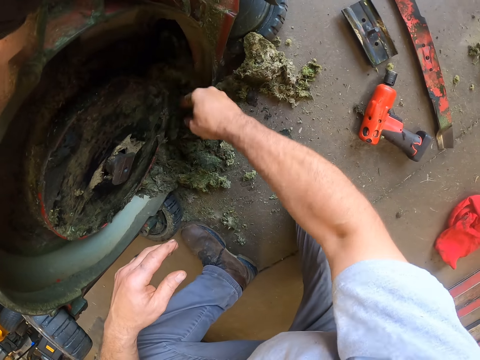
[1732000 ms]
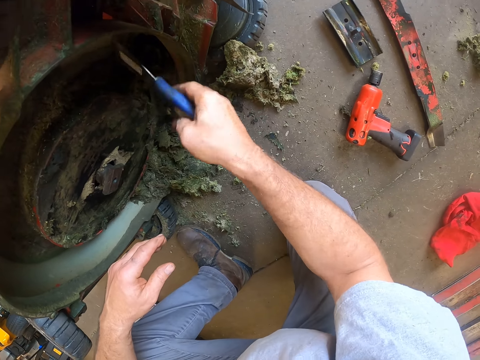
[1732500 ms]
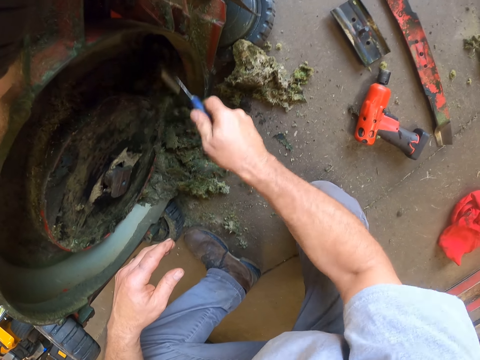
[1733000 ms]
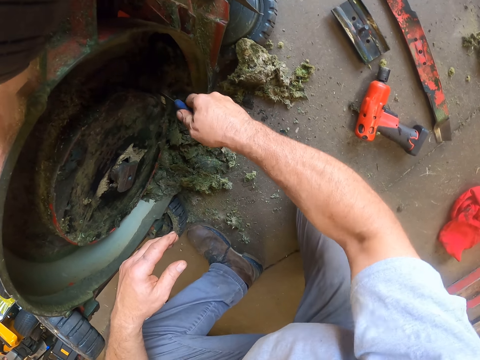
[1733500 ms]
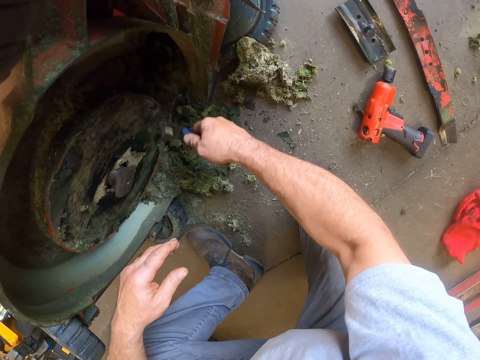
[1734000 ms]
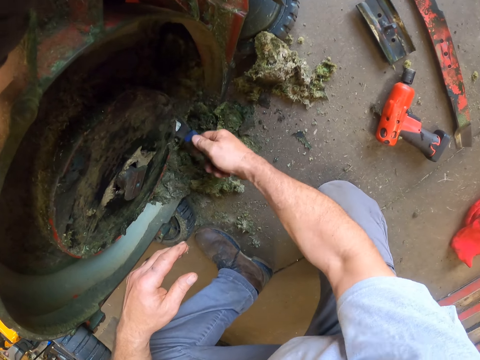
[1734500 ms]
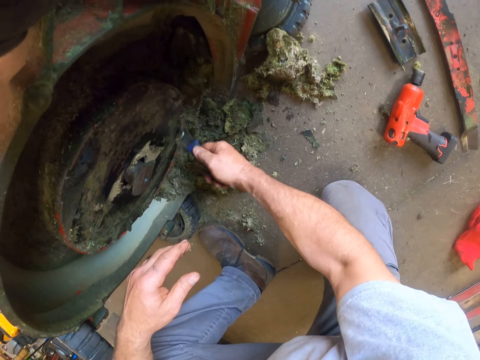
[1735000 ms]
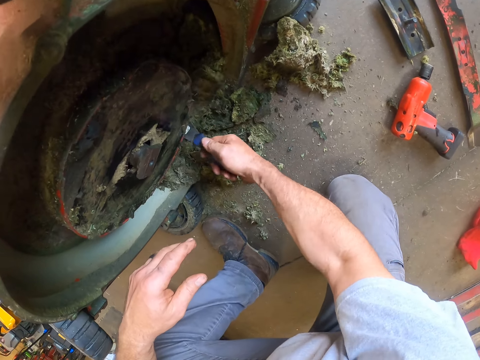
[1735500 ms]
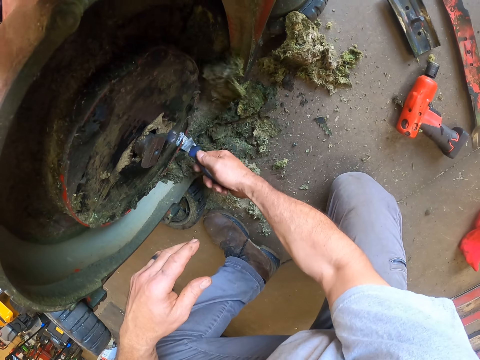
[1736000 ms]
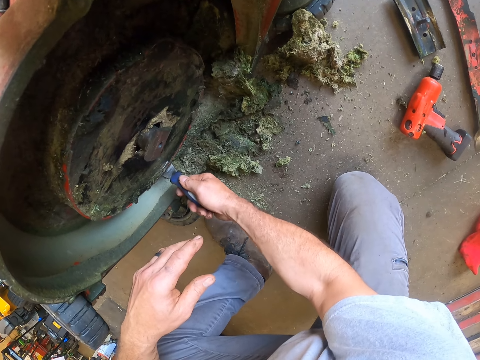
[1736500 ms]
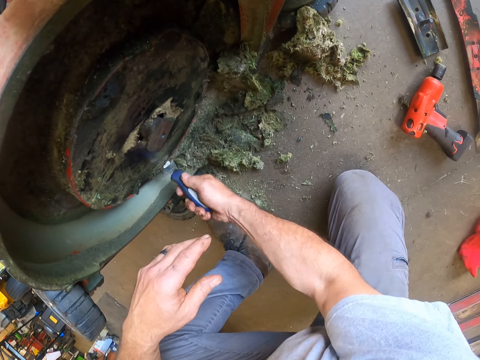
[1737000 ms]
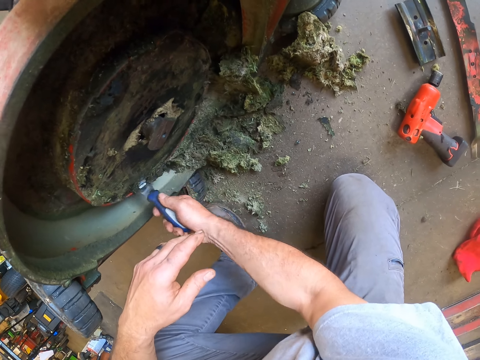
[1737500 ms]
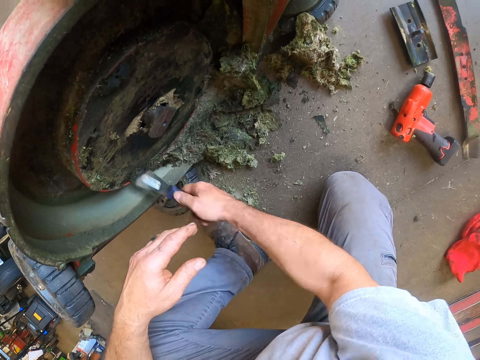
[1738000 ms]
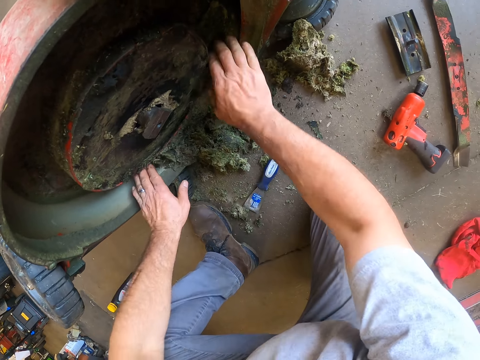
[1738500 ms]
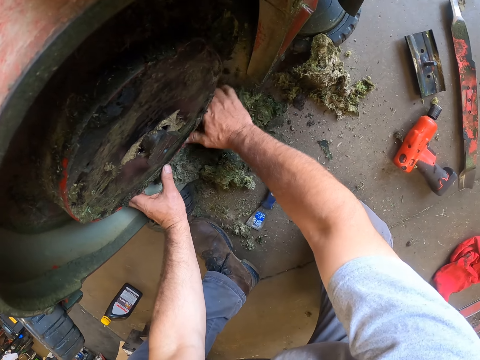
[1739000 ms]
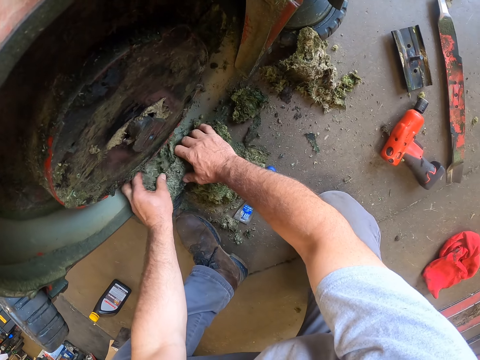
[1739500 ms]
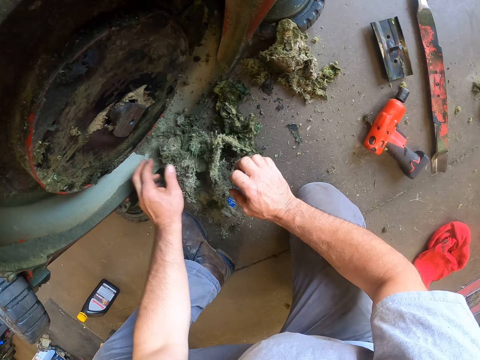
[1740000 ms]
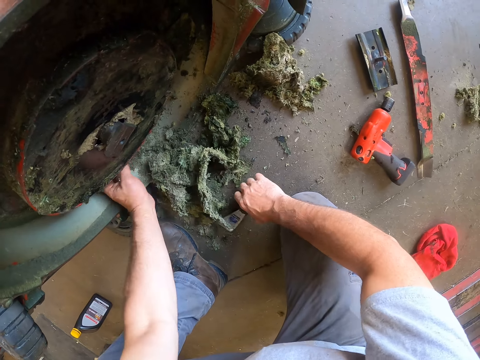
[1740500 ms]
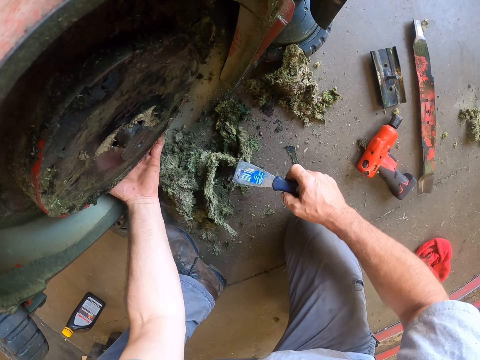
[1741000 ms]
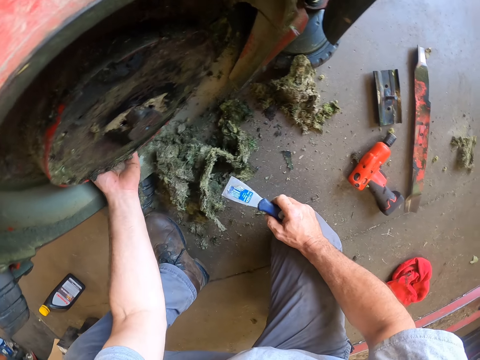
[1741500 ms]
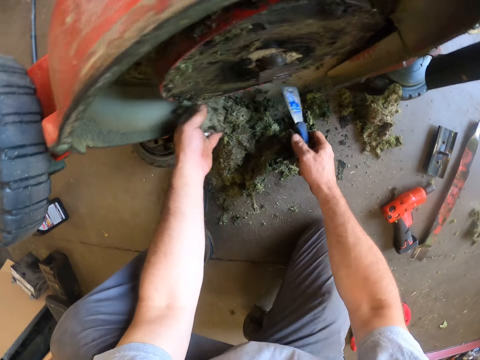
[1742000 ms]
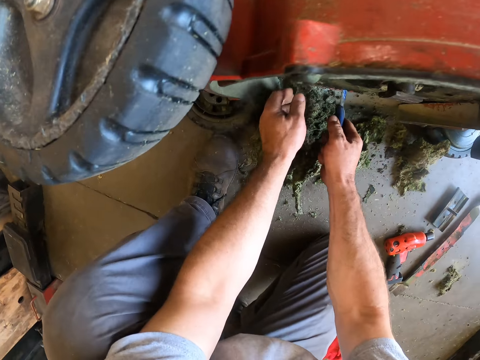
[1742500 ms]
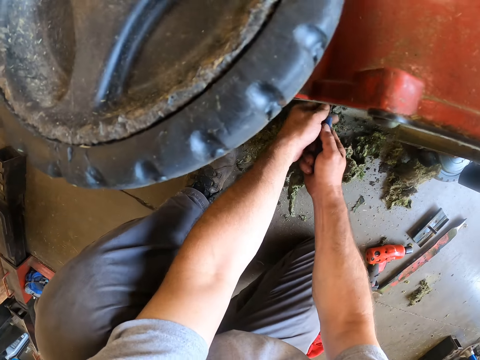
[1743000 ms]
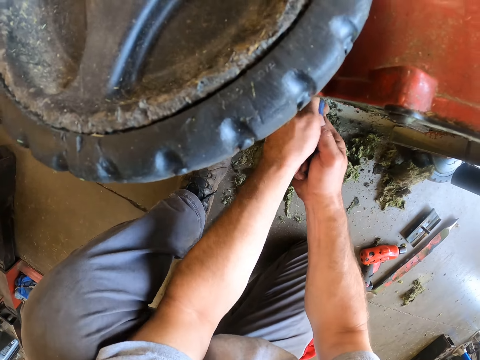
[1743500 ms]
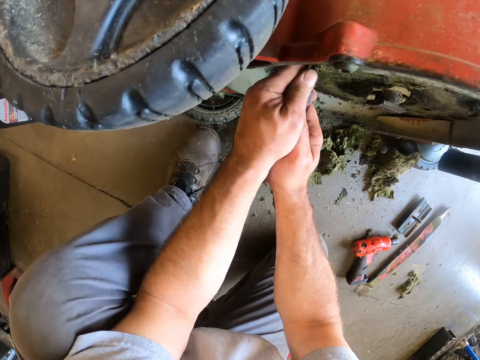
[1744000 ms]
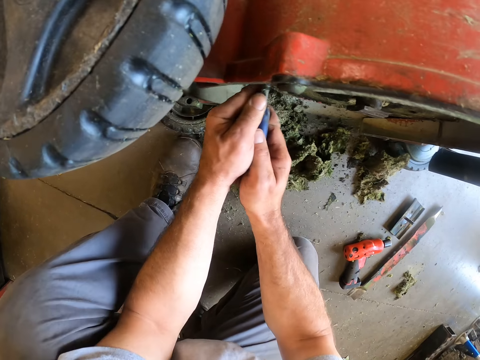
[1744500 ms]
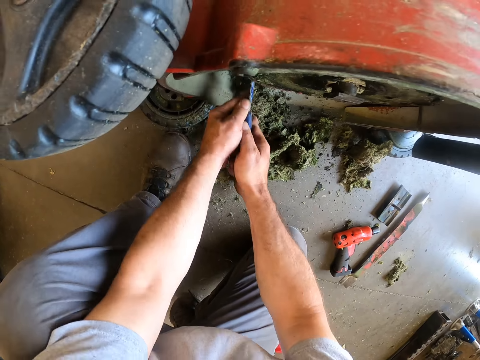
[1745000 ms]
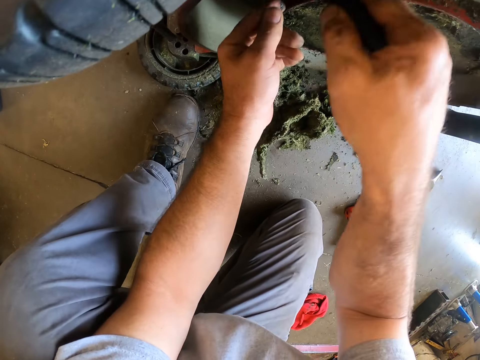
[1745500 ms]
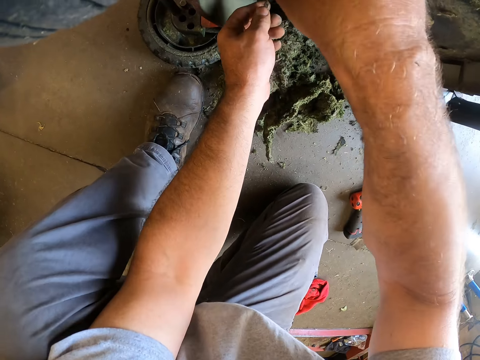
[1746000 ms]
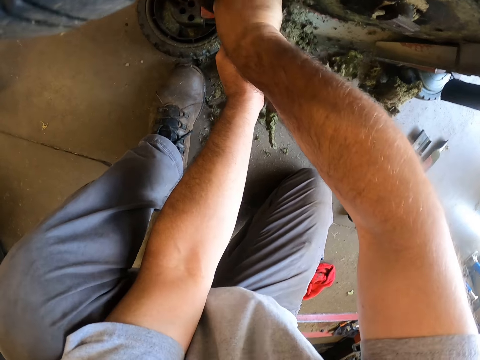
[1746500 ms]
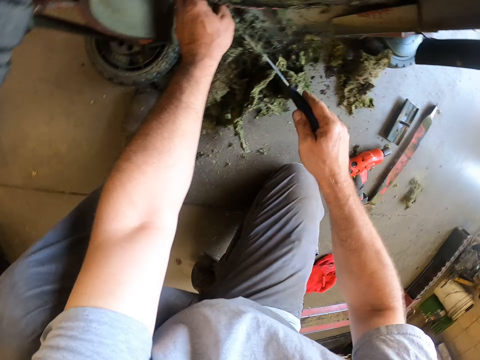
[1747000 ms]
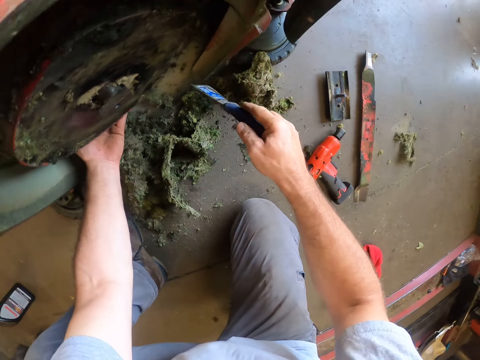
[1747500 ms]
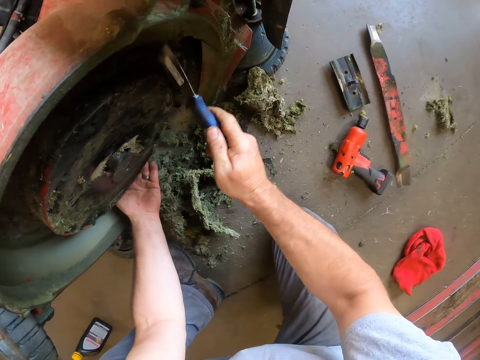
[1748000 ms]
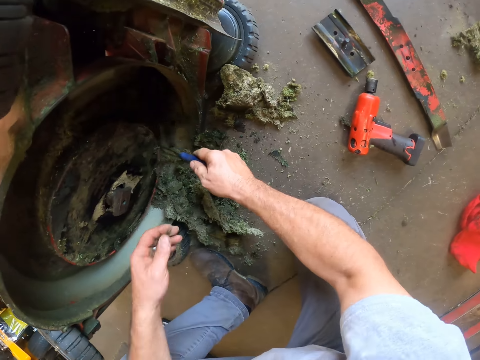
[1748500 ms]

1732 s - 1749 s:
The camera wearer picks dirt off the machine with his hands. He picks up the putty knife. He scrapes the machine with the putty knife.

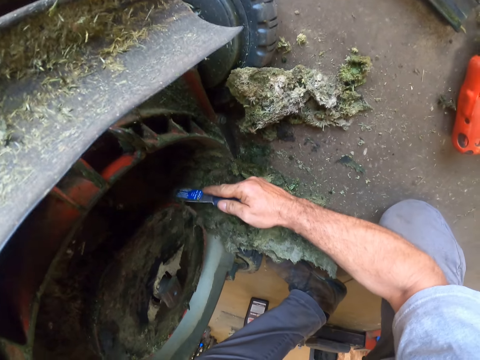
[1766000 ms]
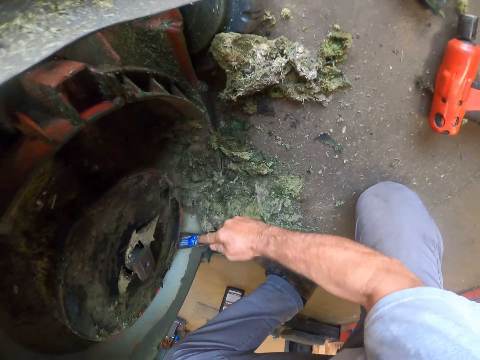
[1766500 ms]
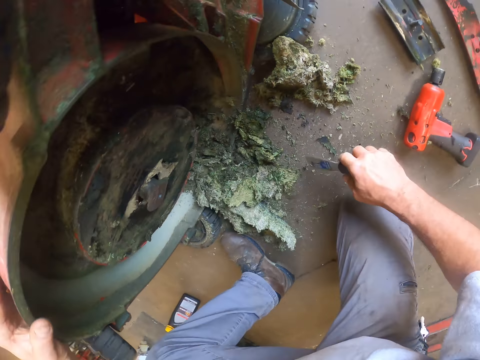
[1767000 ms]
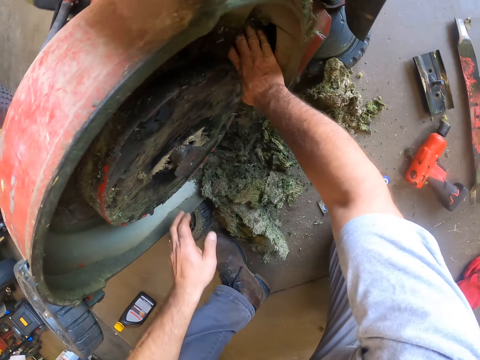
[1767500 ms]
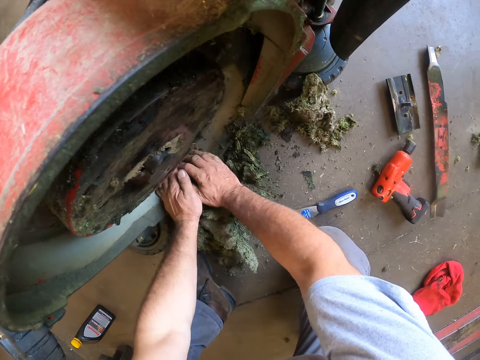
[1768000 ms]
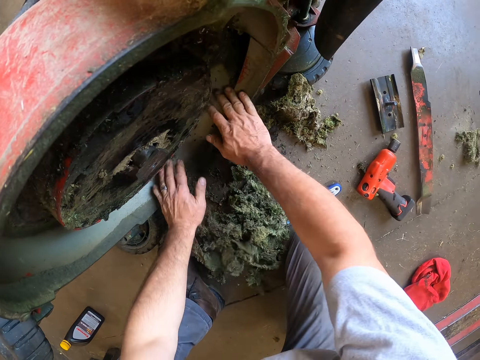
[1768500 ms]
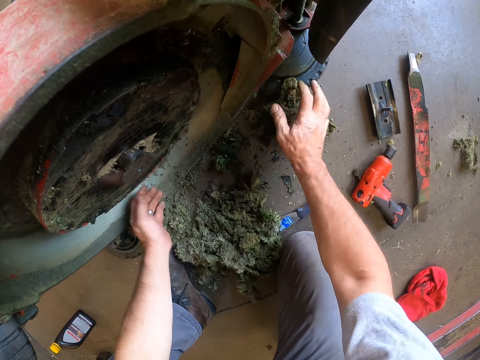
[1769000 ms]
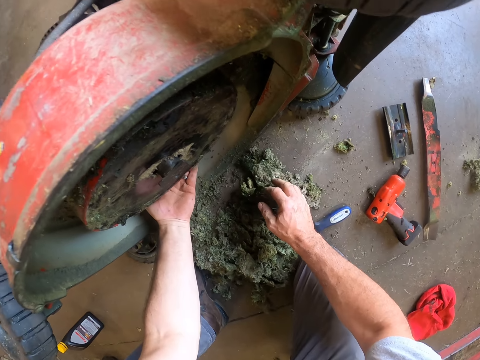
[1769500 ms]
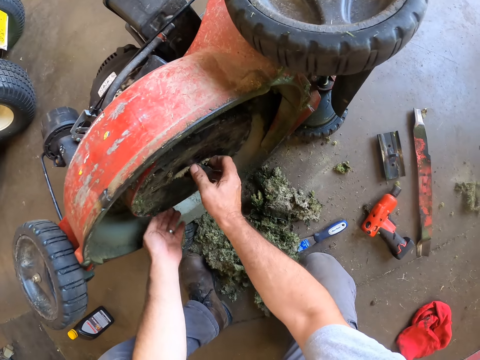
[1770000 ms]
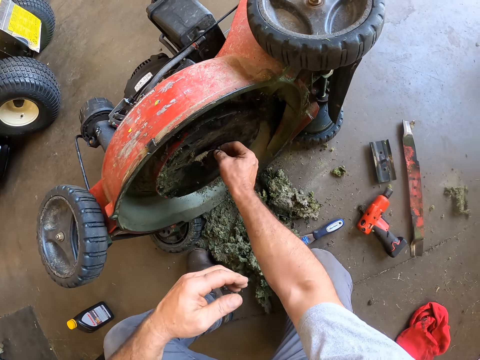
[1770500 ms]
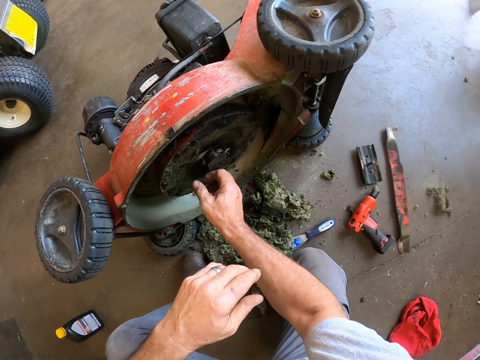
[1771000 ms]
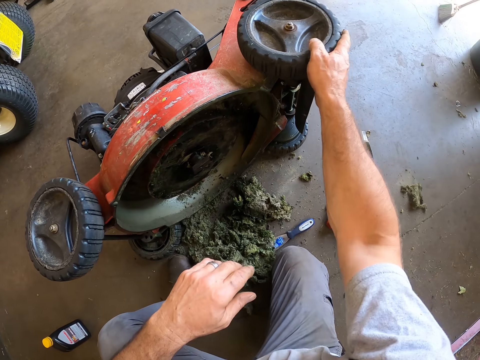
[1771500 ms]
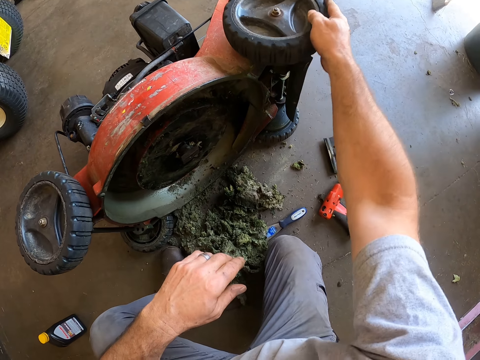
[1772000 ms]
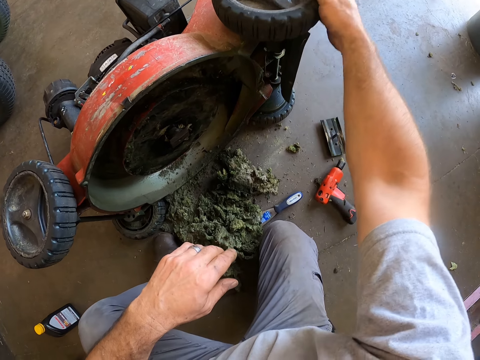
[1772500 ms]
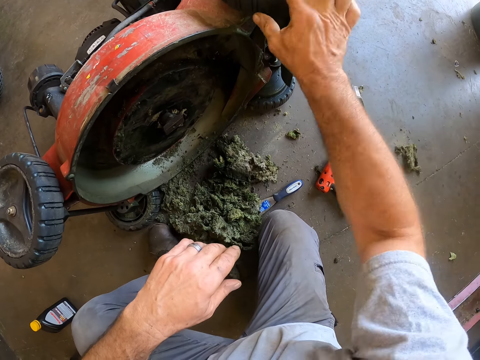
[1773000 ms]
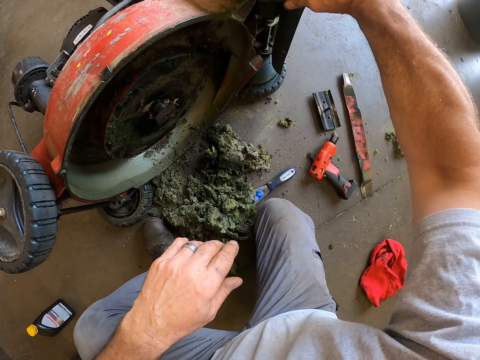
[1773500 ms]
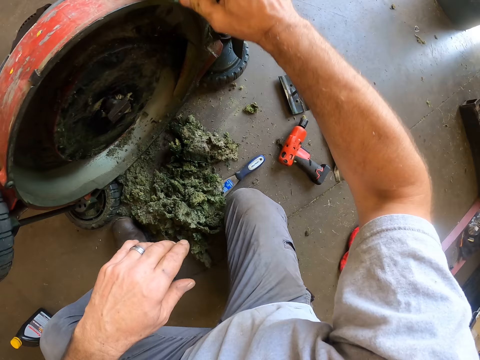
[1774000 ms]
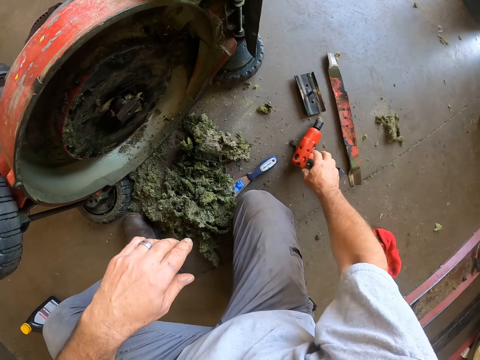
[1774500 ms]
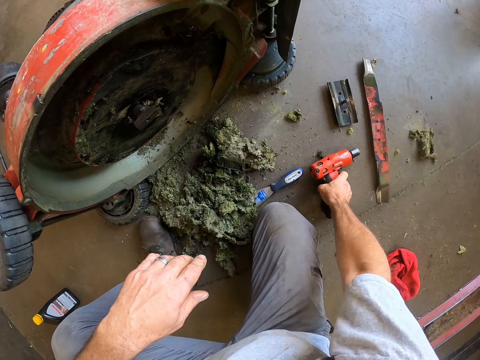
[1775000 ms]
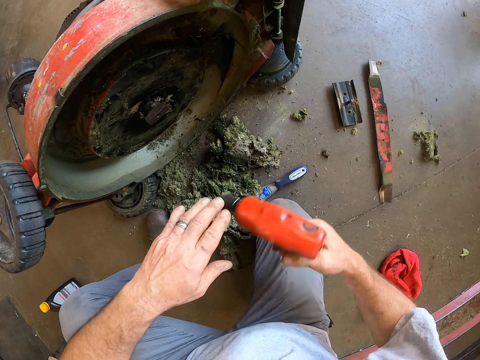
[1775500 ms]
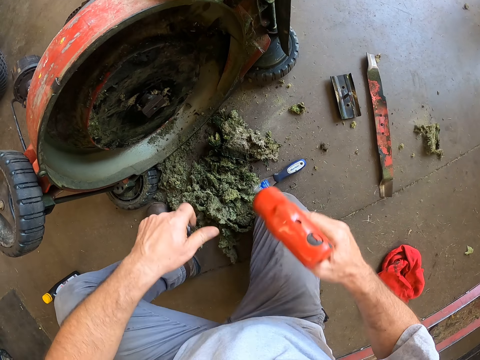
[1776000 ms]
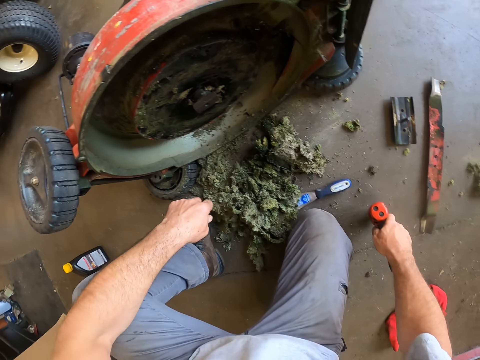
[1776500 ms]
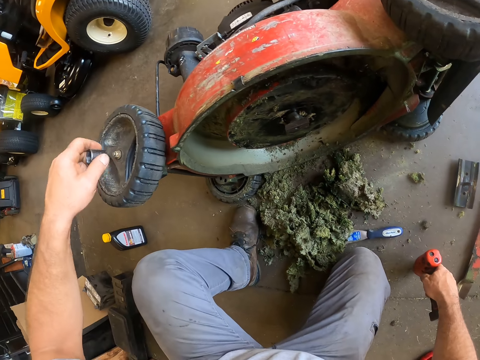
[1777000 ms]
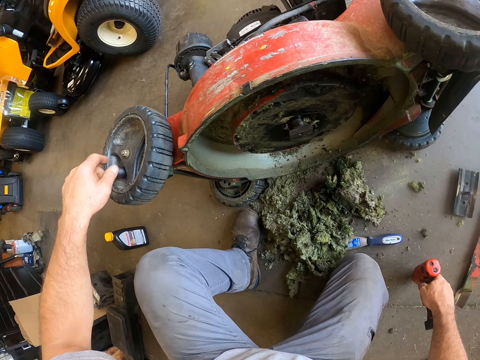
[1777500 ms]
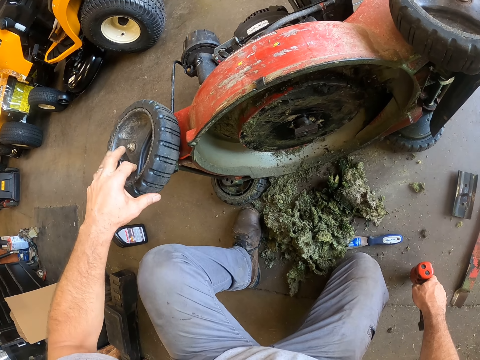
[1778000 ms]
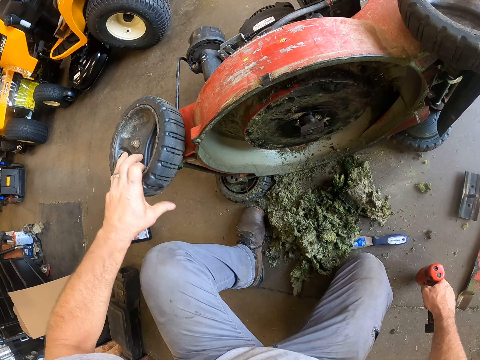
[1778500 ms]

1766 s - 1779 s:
The camera wearer drops the putty knife on the floor. He clears dirt off the machine with his hands. He moves a back tyre of the machine with his right hand. He touches the lawn mower wheel. He takes up the impact wrench from the floor. He removes the chuck from the wrench. He holds the wrench to the floor. He keeps the chuck in the front left tyre of the machine with his left hand. He moves the front left tyre with his left hand.
